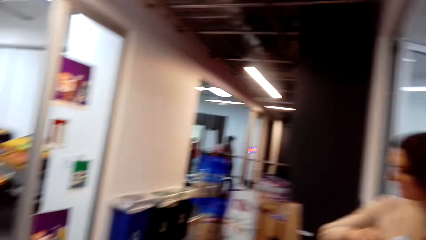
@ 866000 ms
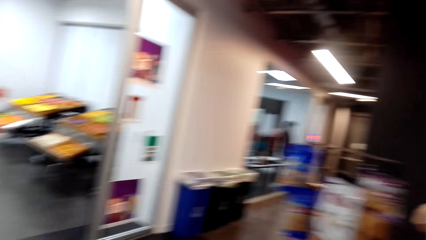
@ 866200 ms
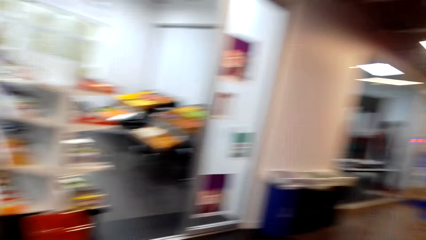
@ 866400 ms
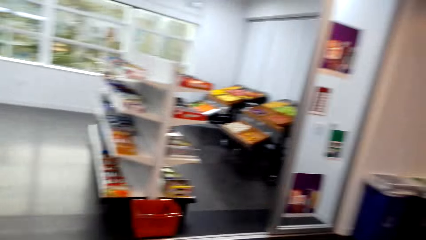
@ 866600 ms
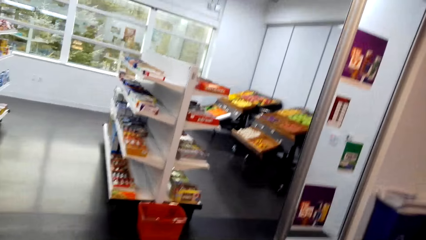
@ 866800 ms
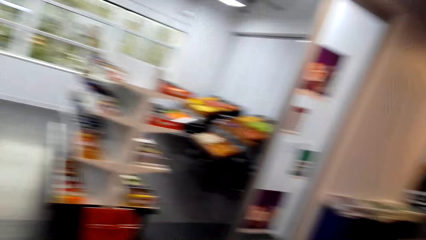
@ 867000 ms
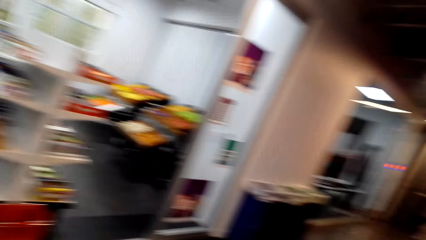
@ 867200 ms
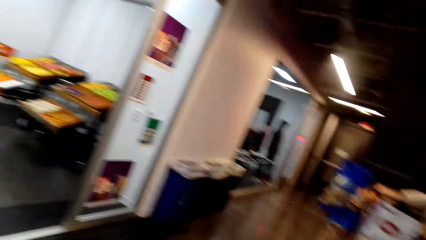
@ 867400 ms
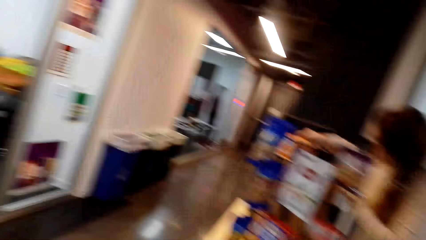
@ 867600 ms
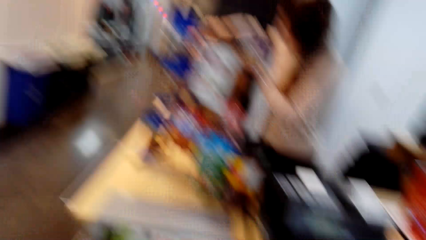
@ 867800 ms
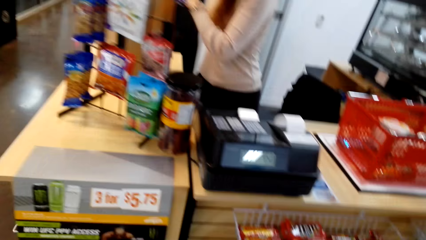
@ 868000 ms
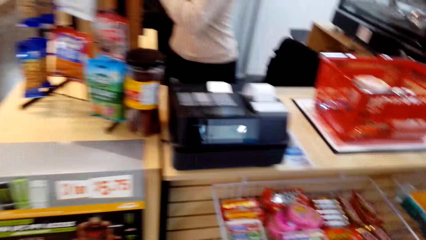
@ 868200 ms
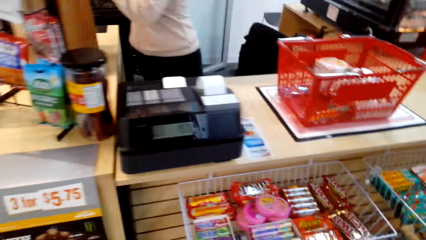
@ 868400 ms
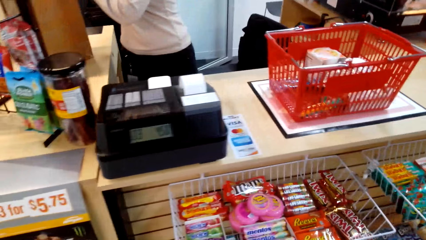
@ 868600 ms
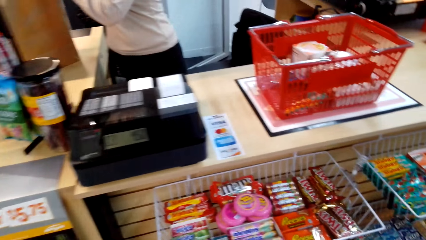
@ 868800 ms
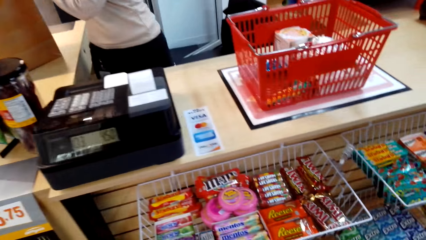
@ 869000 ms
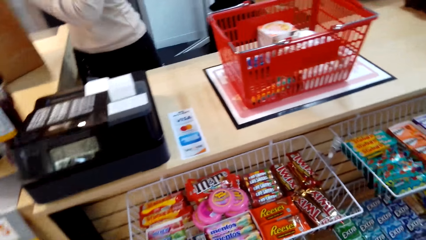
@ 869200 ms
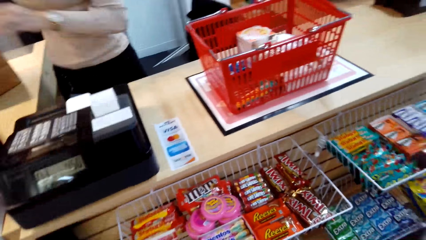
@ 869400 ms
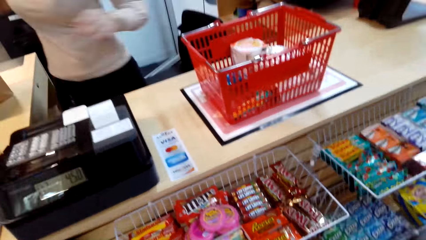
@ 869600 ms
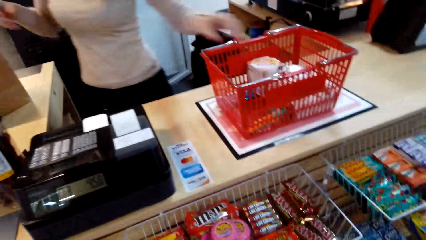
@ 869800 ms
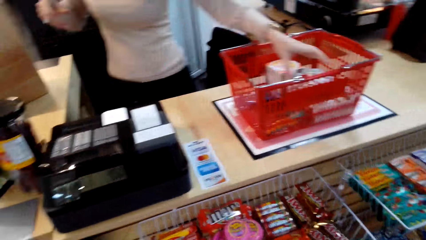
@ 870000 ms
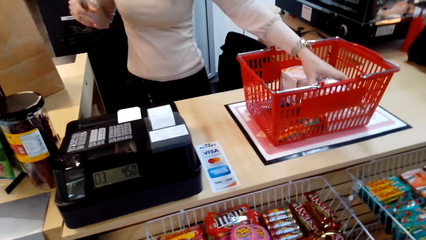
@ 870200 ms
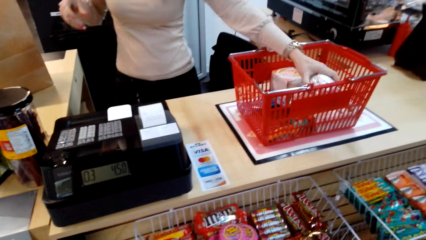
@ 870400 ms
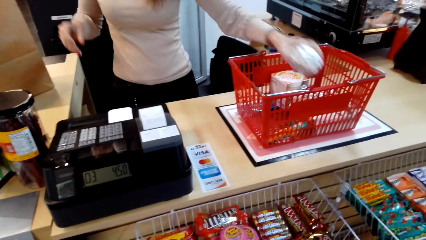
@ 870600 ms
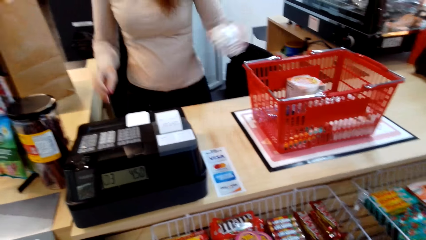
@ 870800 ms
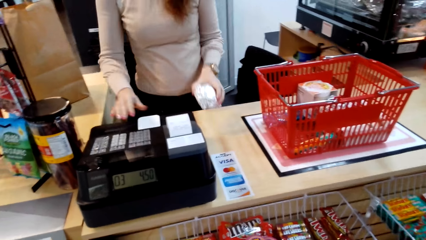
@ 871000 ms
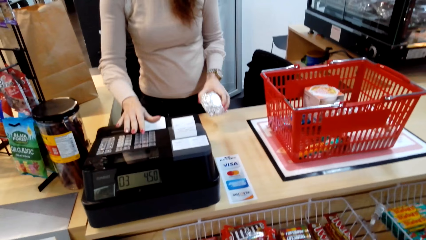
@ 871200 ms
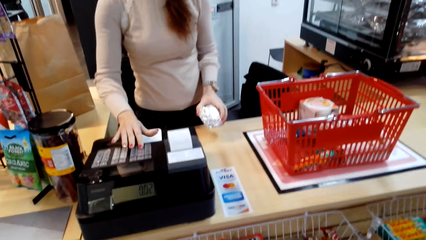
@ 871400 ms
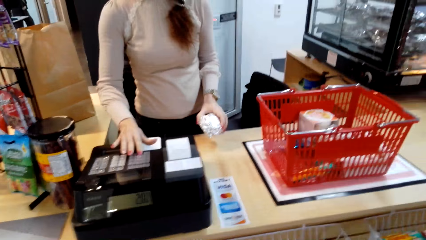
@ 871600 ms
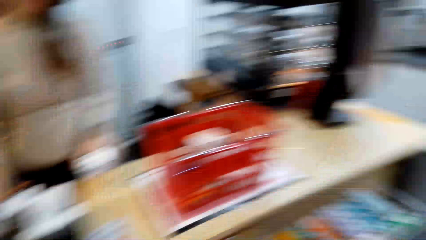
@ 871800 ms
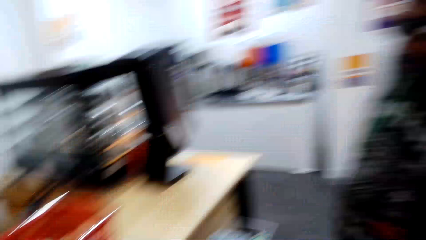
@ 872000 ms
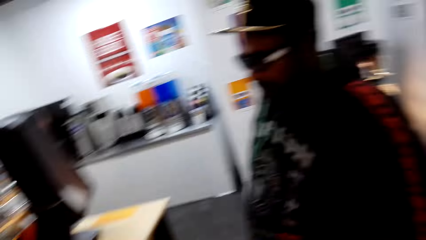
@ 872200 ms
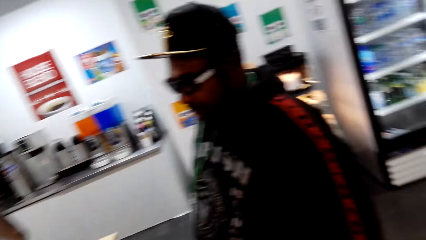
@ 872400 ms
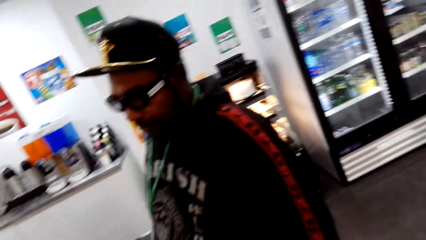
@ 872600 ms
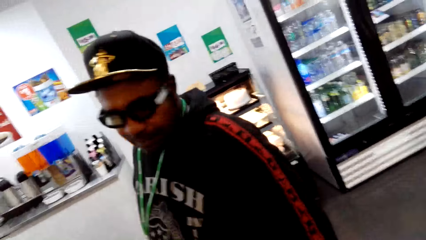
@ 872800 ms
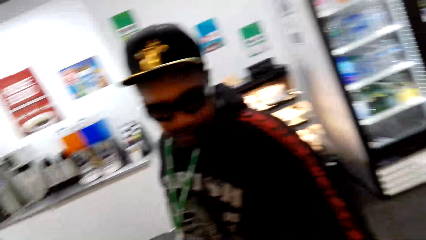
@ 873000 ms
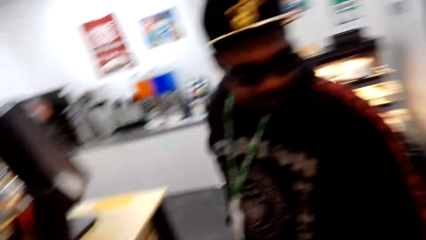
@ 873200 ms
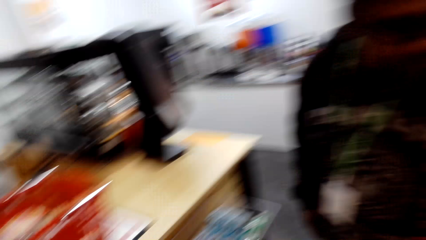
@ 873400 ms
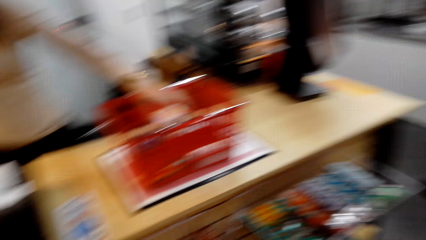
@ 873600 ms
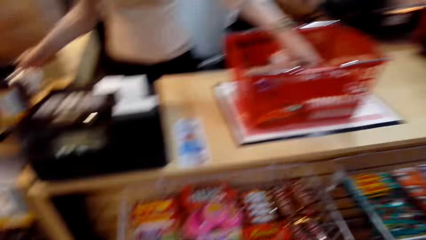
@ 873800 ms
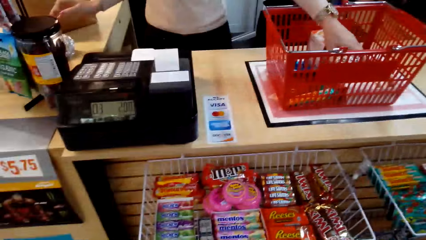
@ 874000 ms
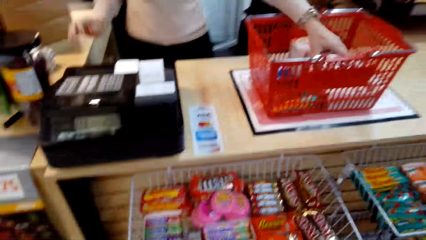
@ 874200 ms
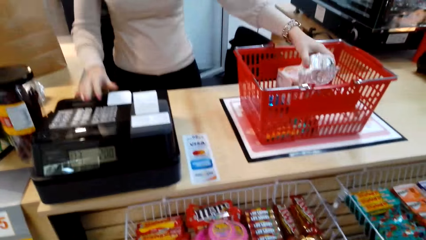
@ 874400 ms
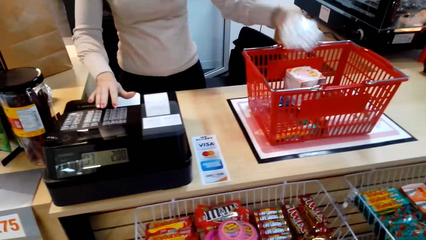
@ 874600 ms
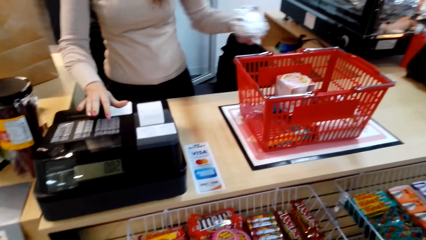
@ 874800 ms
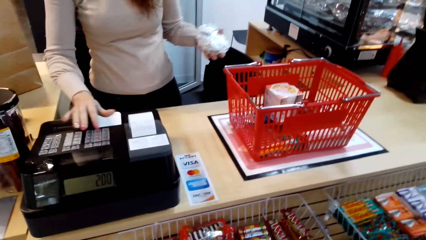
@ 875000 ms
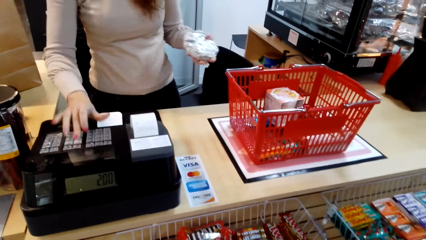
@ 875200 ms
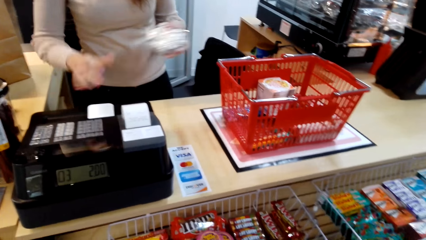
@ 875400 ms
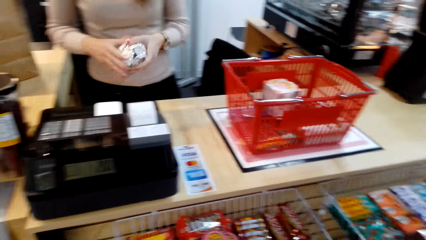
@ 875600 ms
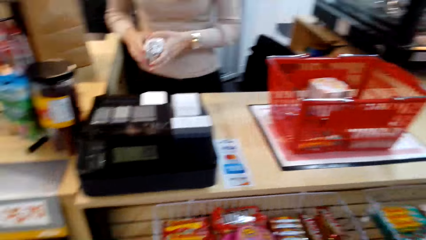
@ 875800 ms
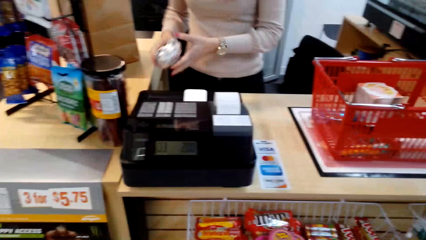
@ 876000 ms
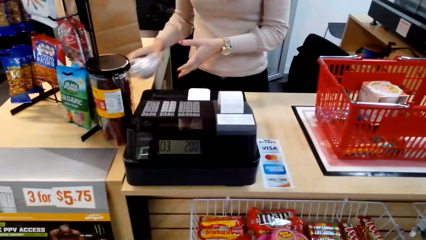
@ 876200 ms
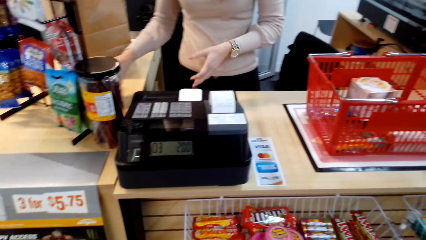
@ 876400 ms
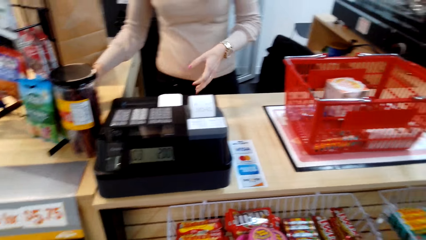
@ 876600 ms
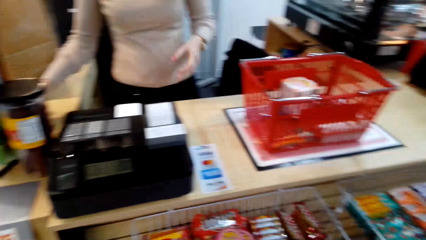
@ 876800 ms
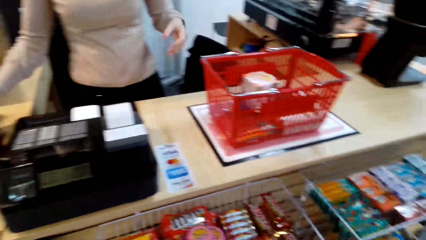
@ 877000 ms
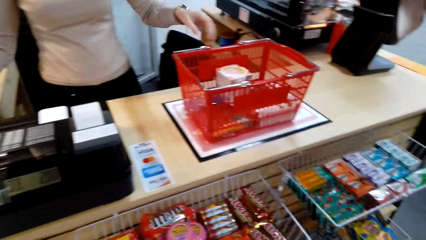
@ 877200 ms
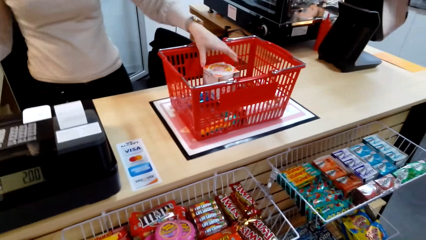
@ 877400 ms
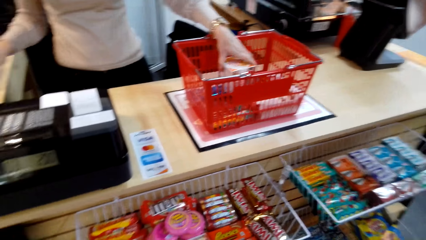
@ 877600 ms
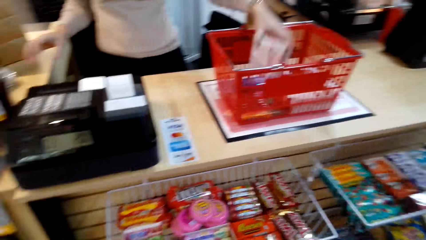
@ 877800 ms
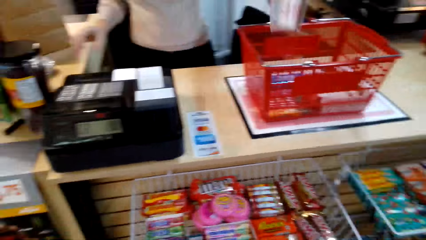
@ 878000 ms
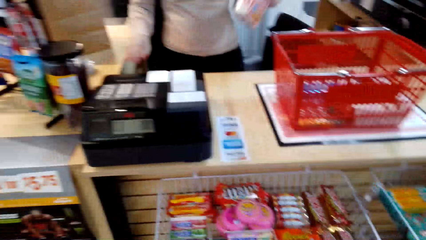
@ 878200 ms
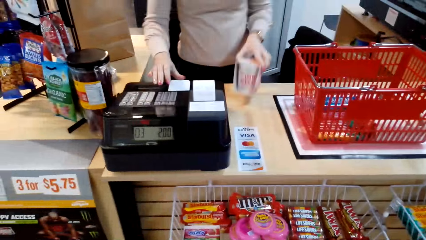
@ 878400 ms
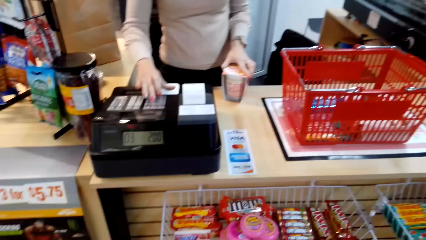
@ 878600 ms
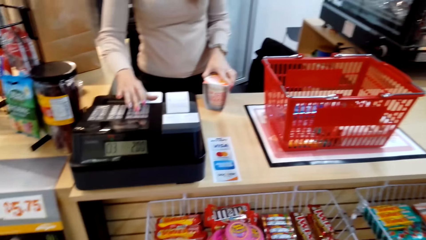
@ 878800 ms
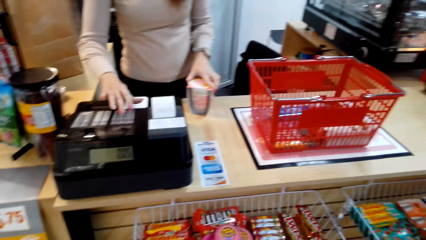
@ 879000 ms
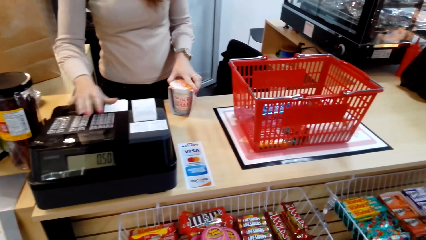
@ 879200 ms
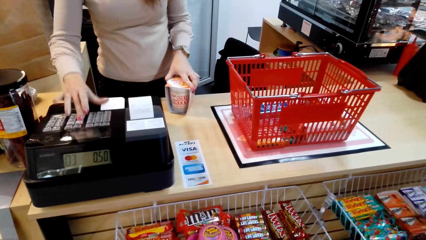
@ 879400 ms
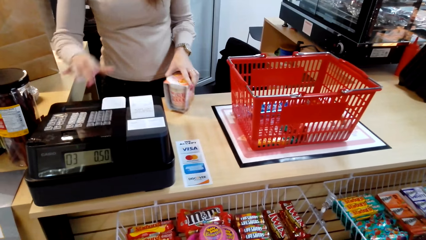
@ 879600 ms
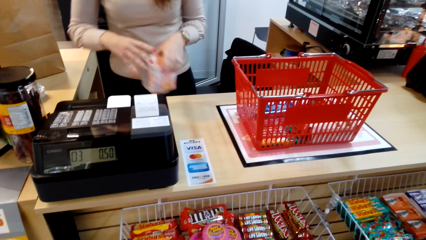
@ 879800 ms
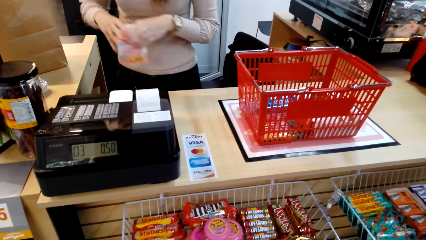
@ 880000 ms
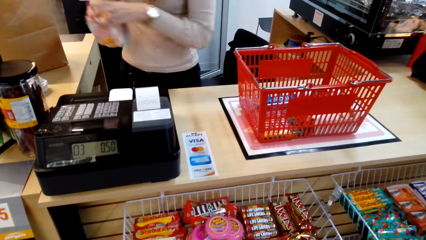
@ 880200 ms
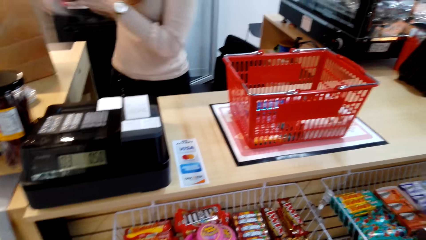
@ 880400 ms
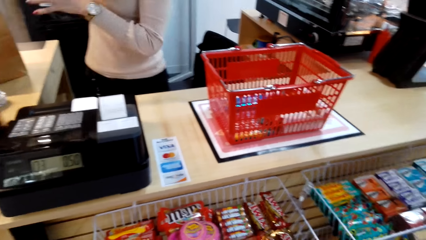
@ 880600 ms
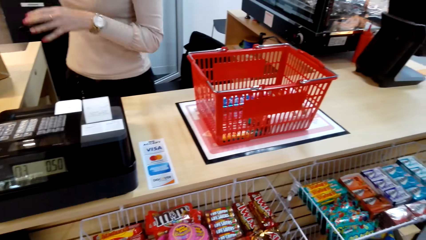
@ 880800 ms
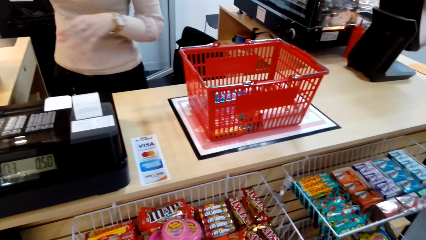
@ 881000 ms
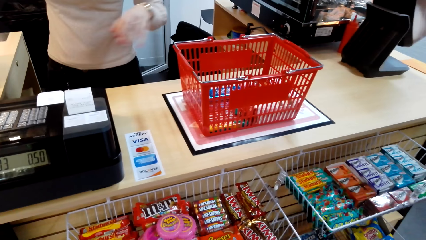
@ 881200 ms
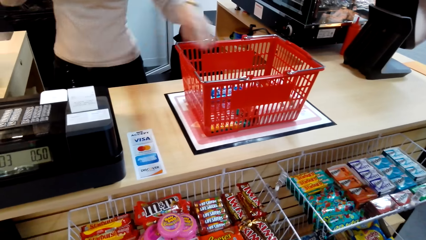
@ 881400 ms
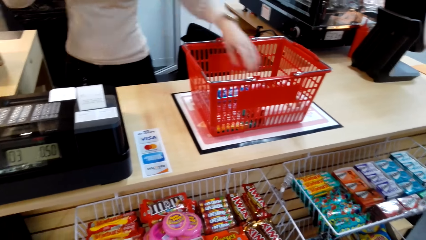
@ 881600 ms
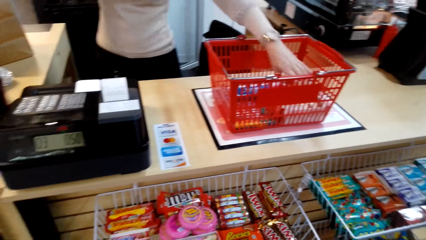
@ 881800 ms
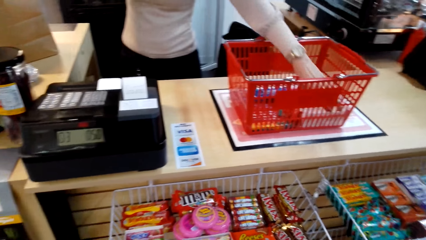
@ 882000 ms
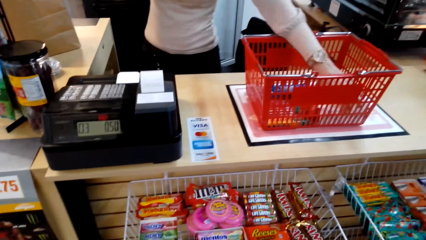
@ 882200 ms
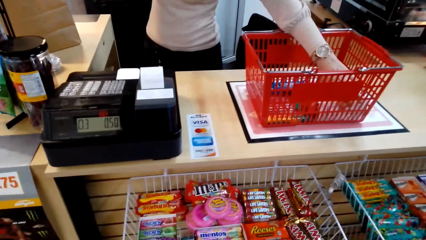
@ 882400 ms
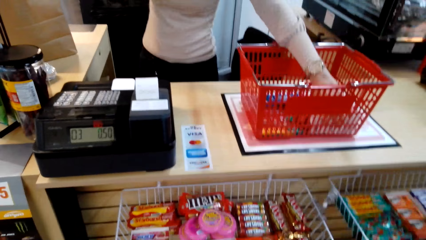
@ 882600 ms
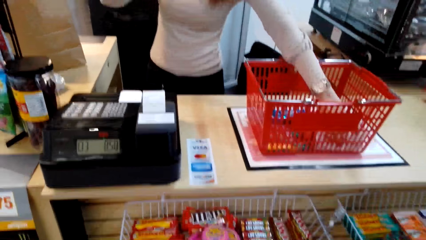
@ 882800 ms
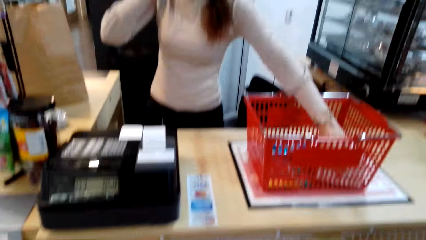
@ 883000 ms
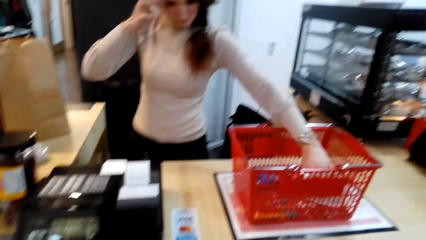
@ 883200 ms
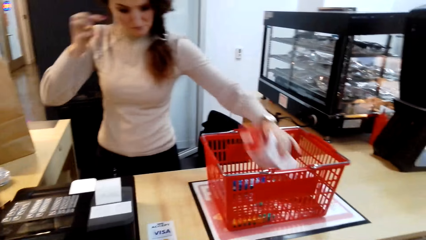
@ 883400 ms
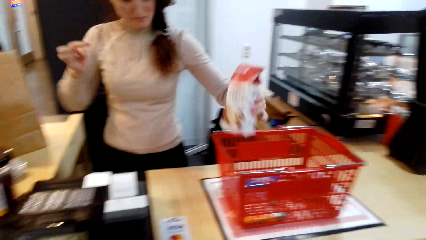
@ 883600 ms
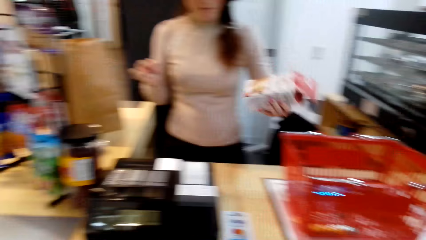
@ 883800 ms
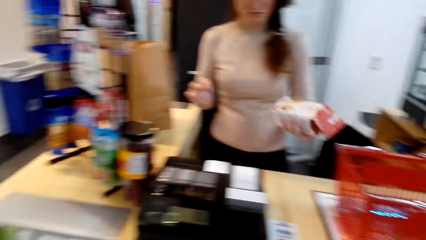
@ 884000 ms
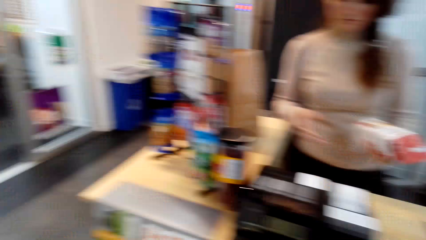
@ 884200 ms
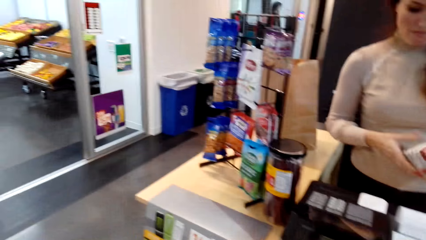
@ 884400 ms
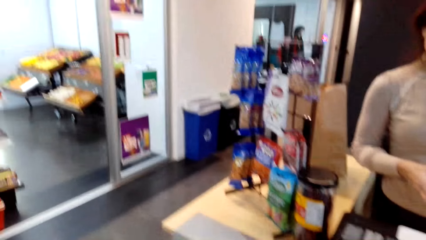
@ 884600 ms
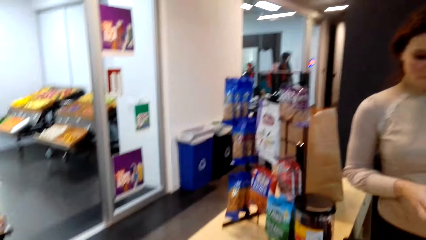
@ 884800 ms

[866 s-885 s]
A woman picks up something from the shopping bag. The camera wearer dialogues with a man. The woman picks up something from the shopping basket. She presses the cashier machine, places the object on the counter and presses the cashier machine. The camera wearer looks around.
